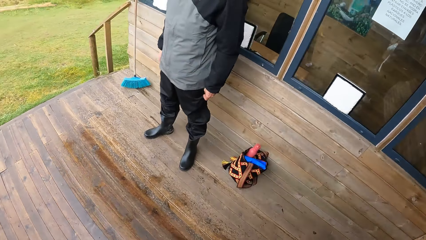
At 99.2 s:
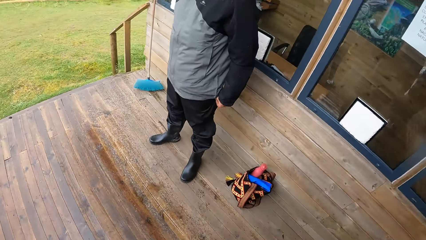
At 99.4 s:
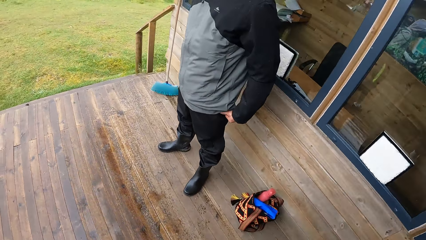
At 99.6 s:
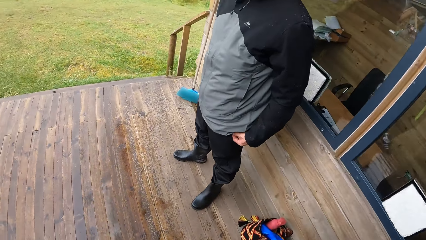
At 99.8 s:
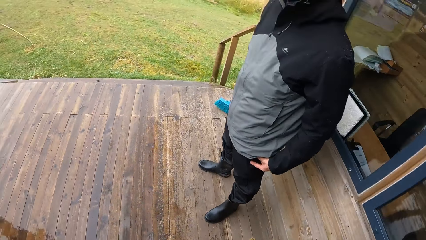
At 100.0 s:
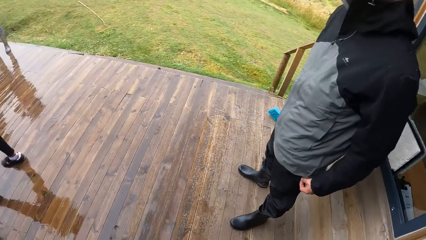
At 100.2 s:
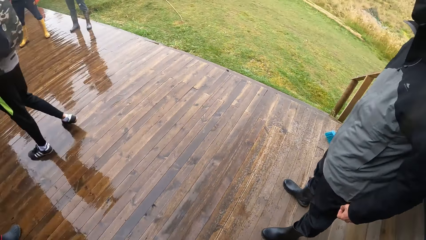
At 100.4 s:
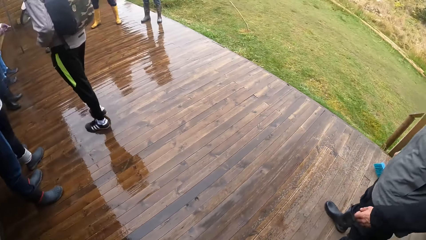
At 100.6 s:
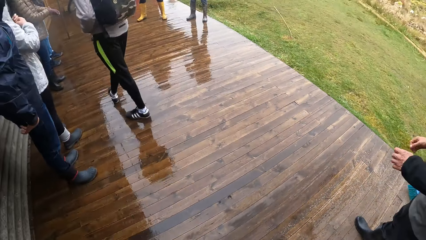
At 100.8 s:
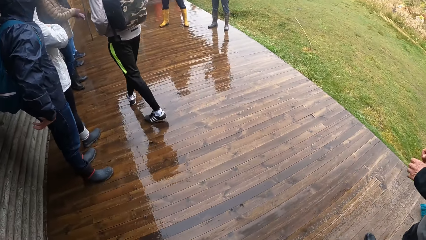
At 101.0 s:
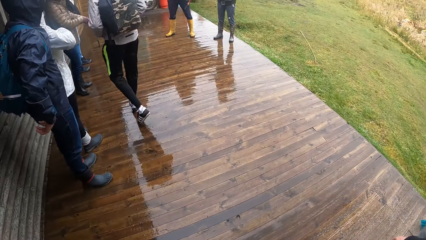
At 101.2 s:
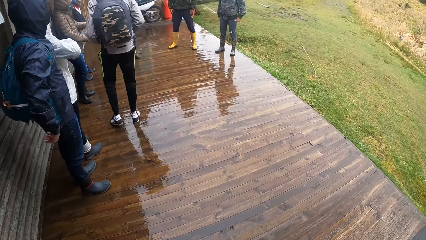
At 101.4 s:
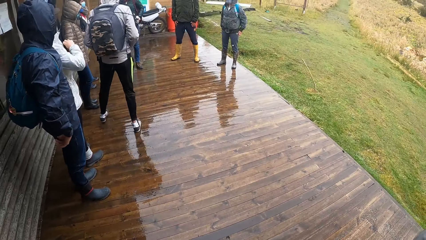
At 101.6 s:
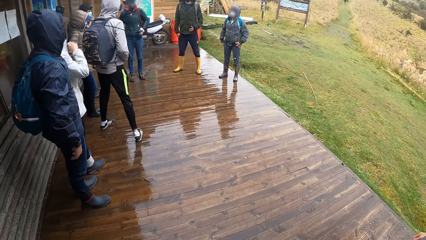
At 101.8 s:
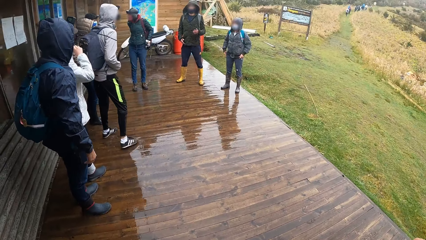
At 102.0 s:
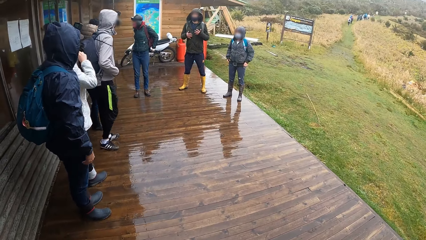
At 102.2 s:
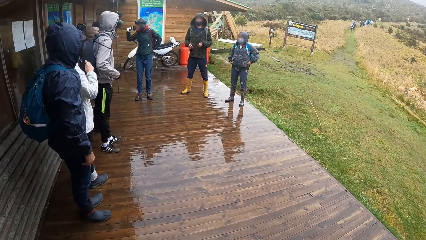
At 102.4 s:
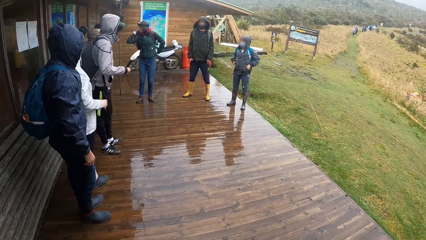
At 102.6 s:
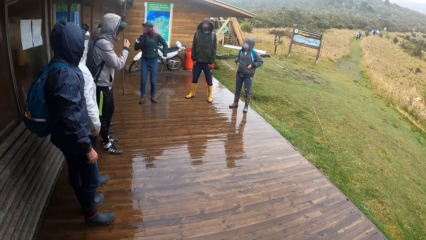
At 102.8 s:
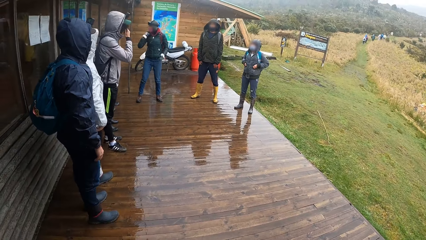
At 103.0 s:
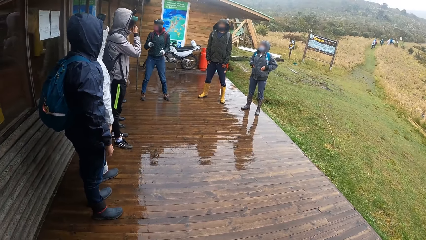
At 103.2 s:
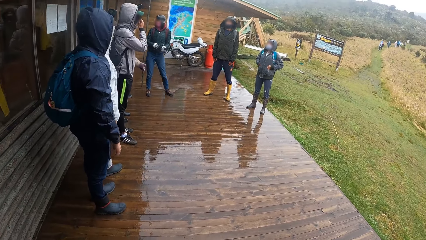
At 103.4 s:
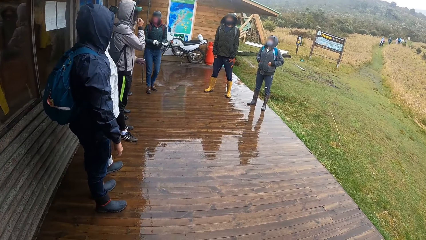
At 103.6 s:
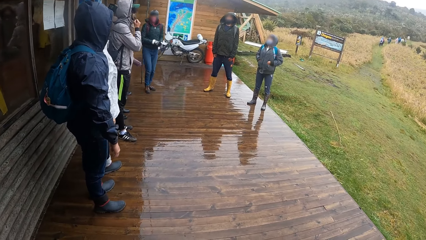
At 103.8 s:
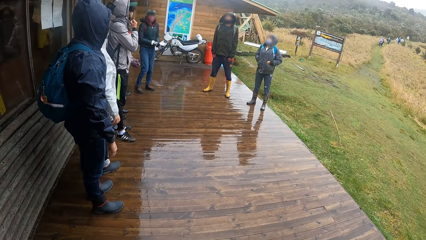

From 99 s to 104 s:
The camera wearer points his left hand.

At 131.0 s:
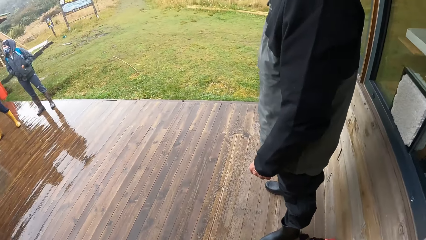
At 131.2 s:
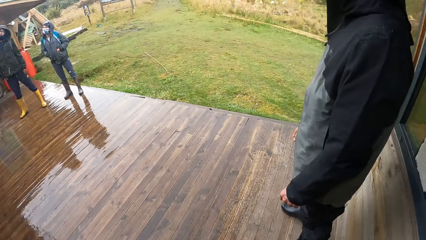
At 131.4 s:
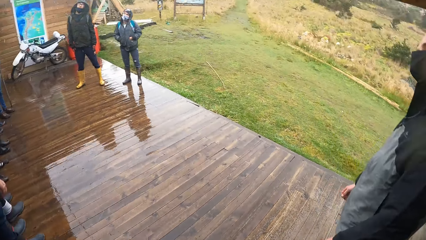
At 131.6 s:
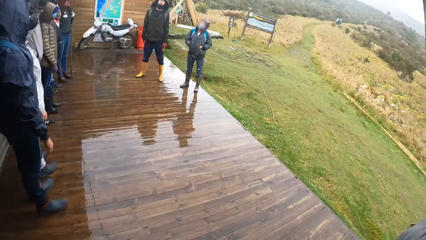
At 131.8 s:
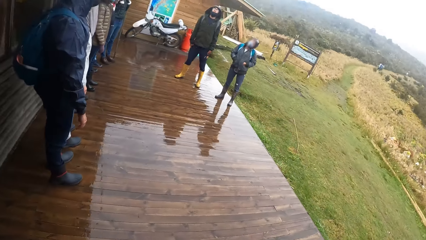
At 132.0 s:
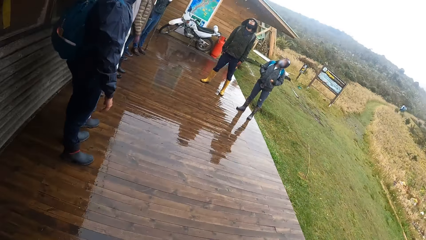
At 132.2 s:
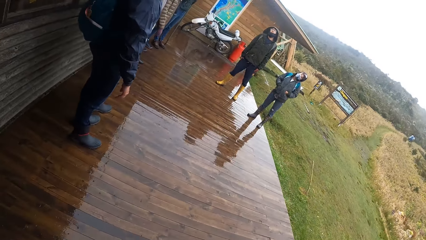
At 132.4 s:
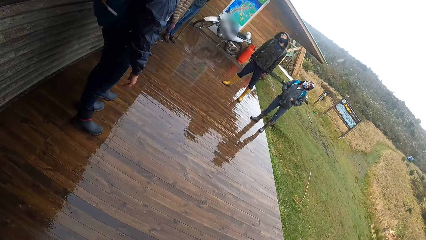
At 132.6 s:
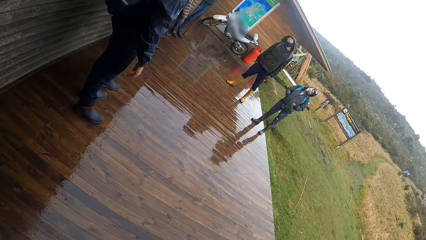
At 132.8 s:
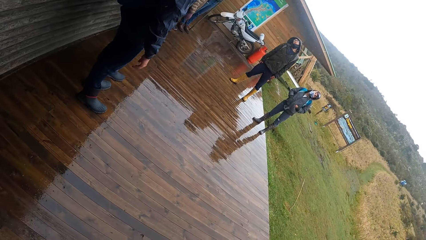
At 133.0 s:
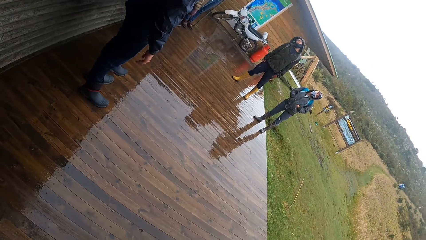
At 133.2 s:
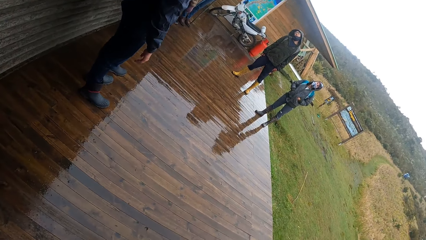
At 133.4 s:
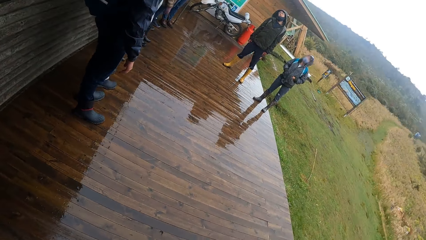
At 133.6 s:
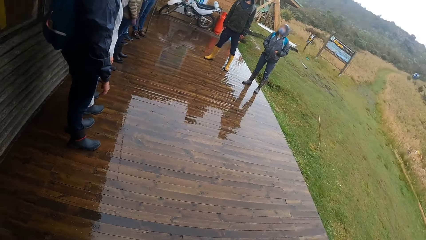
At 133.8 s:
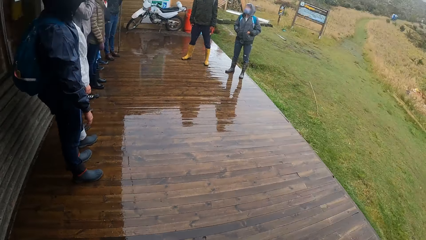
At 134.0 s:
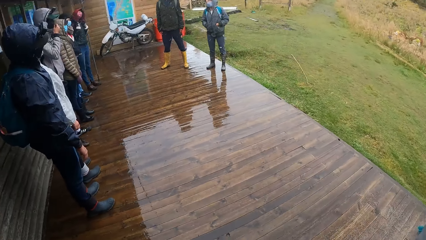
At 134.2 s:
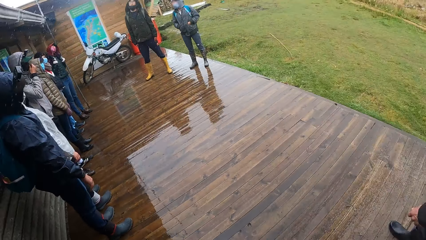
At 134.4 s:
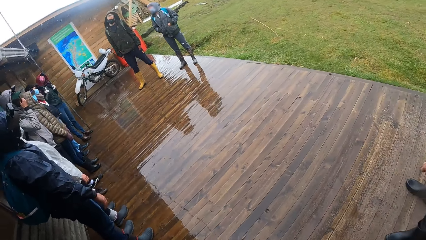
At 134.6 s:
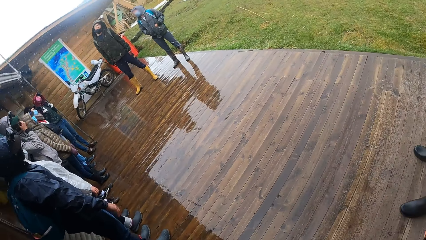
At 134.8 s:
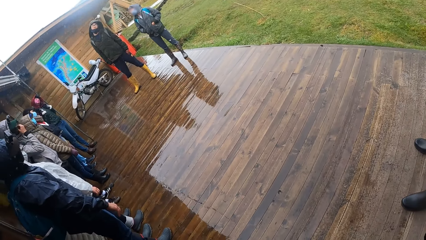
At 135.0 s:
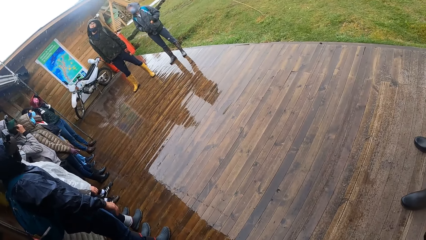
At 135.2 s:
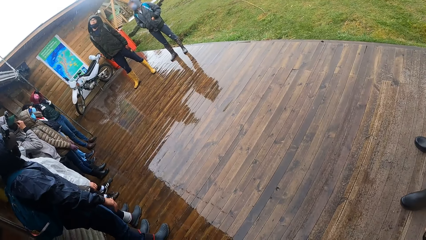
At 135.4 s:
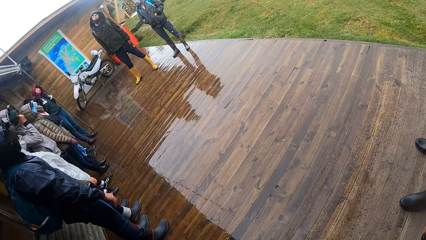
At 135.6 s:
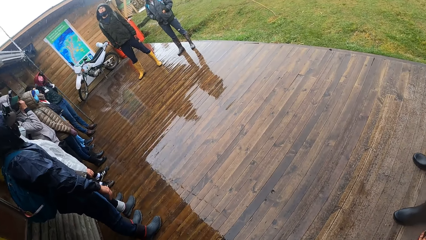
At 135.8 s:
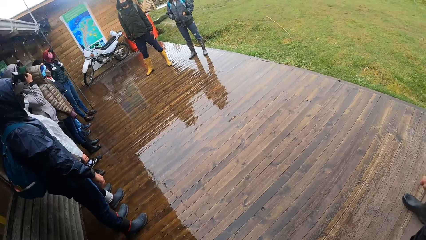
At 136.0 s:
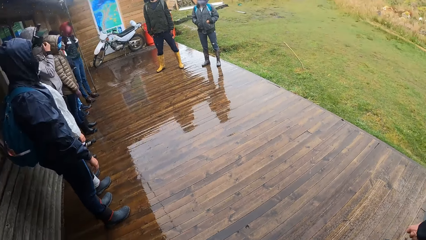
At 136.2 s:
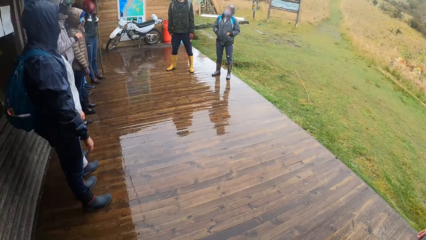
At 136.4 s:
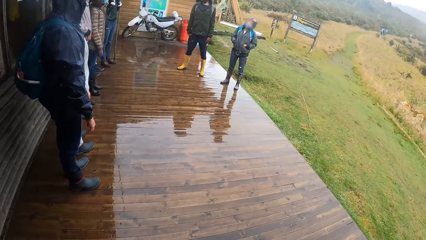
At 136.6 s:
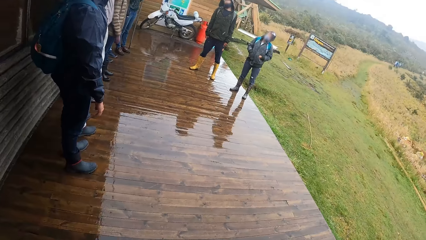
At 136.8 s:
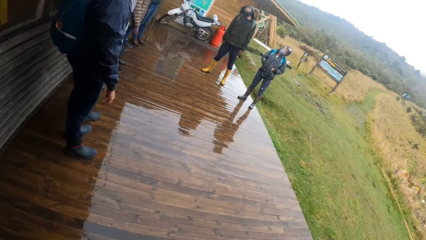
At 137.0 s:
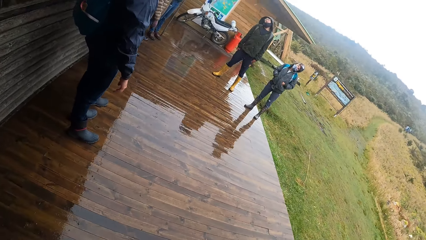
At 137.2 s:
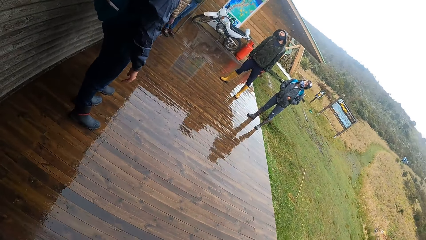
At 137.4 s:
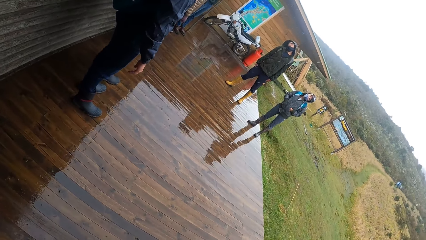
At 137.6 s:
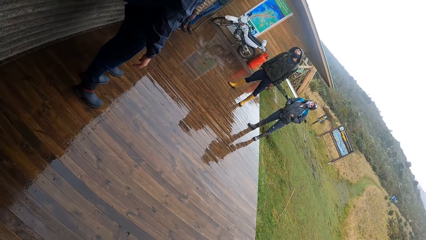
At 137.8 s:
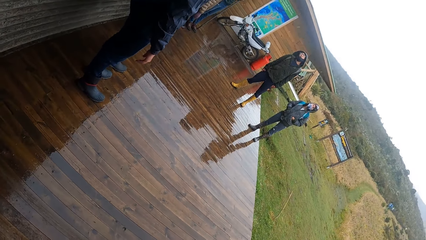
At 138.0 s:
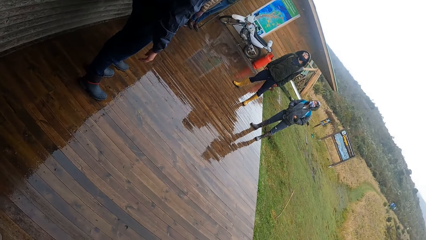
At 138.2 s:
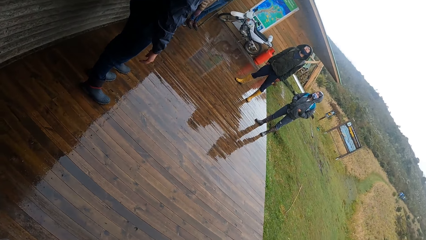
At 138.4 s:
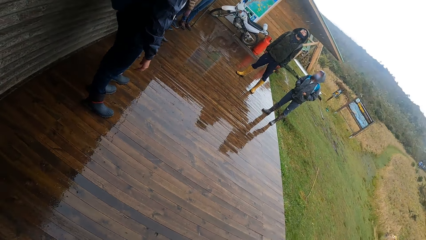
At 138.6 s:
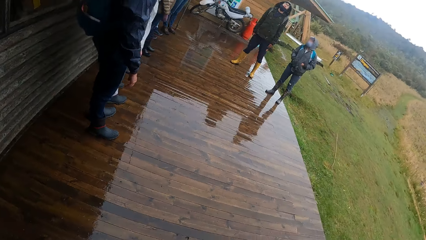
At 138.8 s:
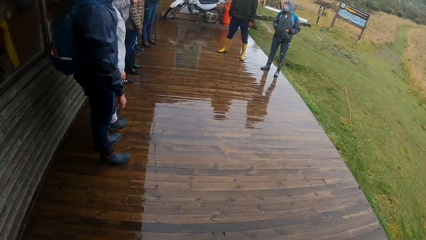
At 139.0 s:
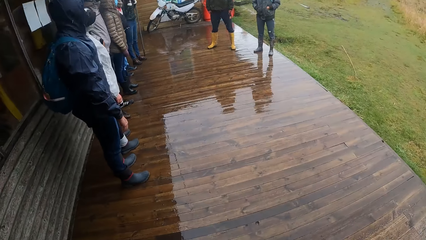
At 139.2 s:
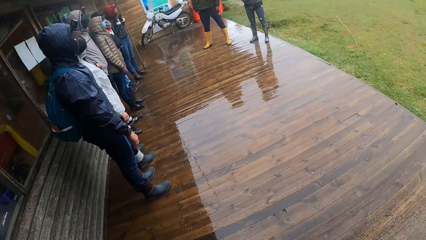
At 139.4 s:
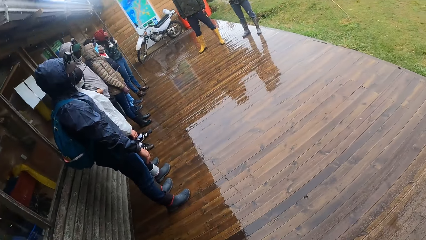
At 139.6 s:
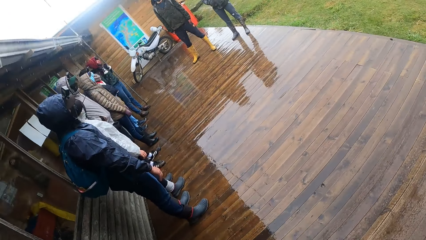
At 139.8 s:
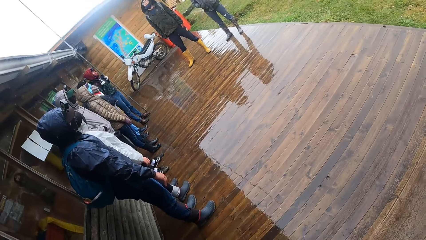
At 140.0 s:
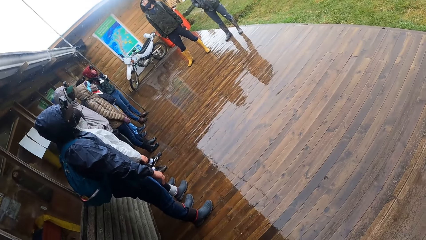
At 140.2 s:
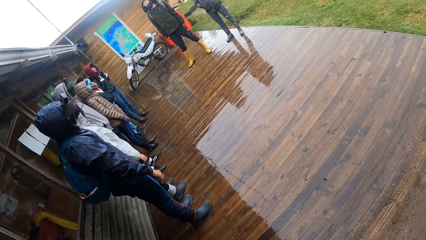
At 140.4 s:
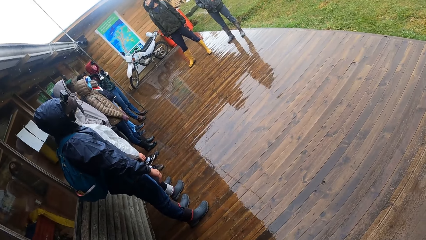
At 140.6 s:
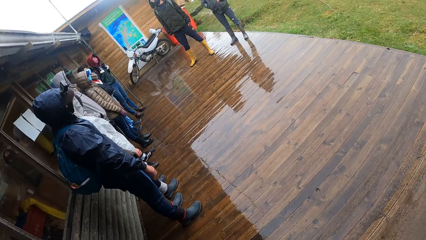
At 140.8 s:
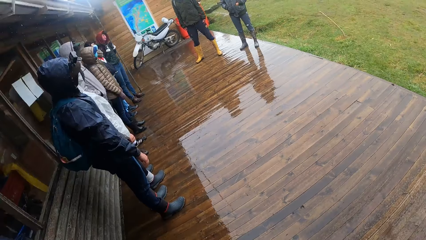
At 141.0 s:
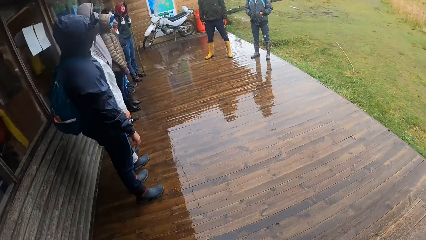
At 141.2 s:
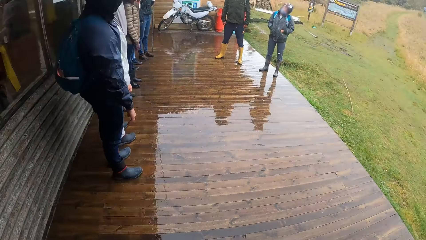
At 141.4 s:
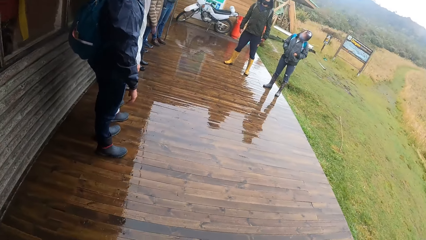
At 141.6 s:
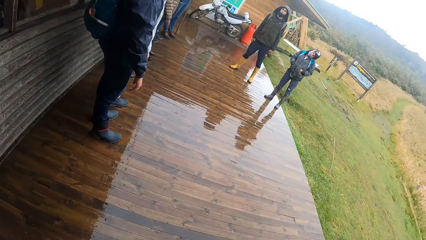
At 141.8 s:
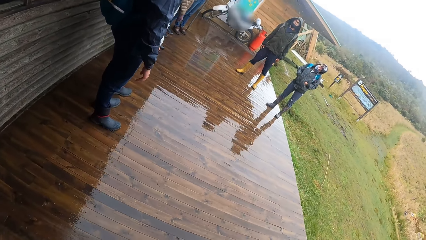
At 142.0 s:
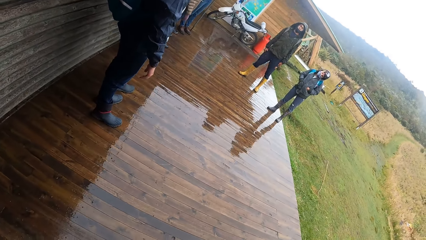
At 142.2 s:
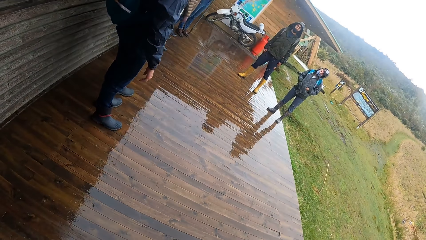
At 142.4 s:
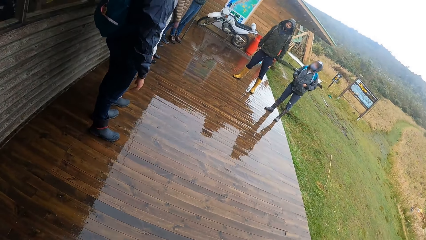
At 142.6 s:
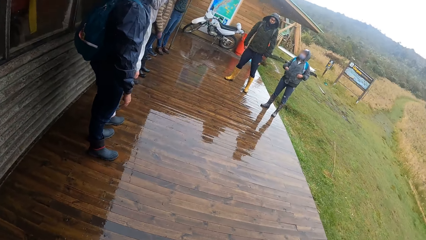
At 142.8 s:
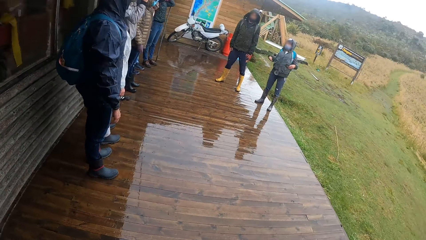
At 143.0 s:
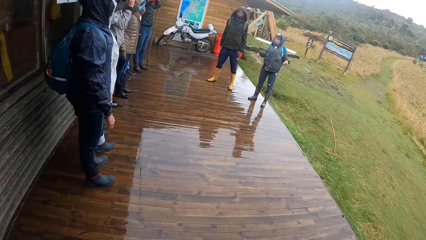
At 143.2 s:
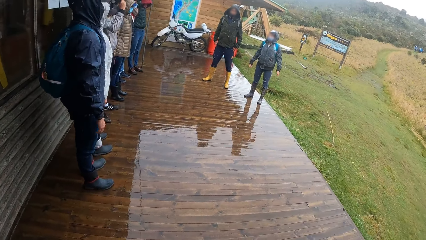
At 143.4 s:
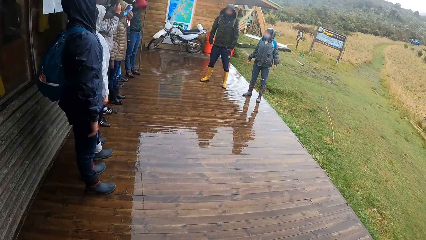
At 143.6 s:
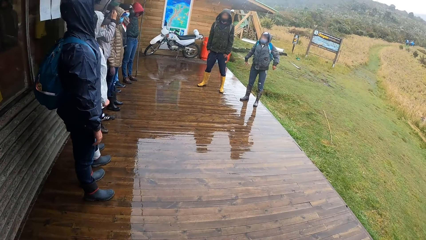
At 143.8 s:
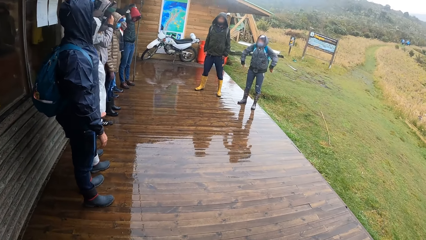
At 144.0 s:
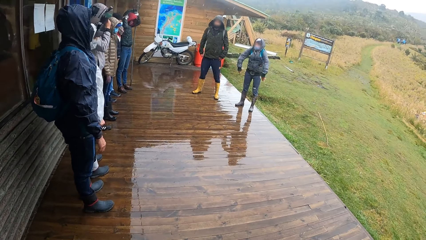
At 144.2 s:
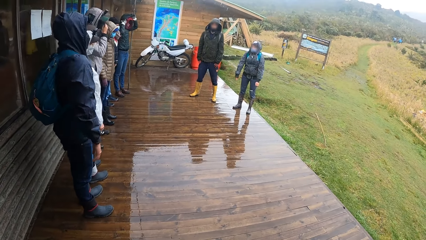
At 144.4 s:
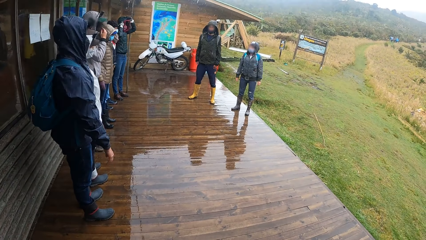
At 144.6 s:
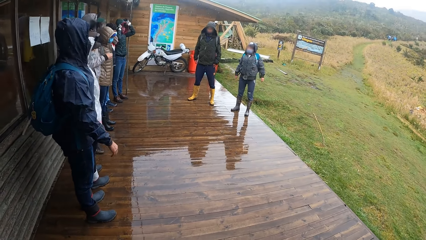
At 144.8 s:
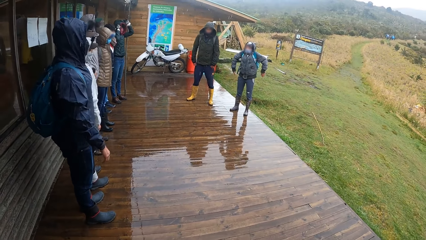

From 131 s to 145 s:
The camera wearer exercises with the group of people. He shakes his head.
